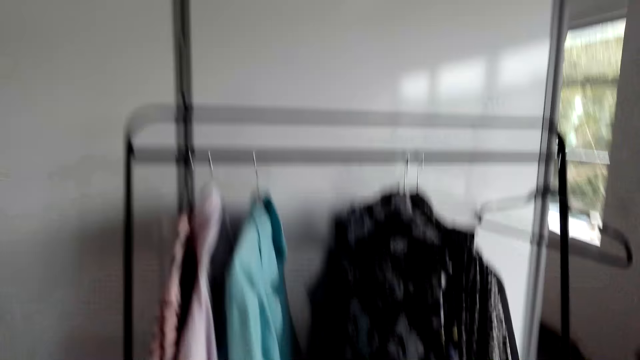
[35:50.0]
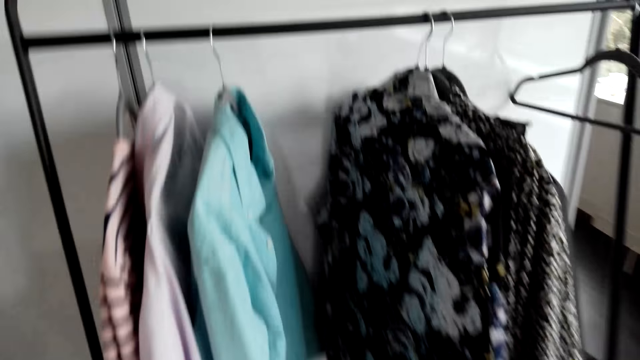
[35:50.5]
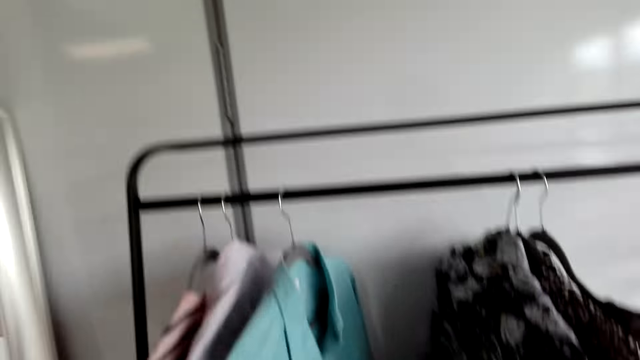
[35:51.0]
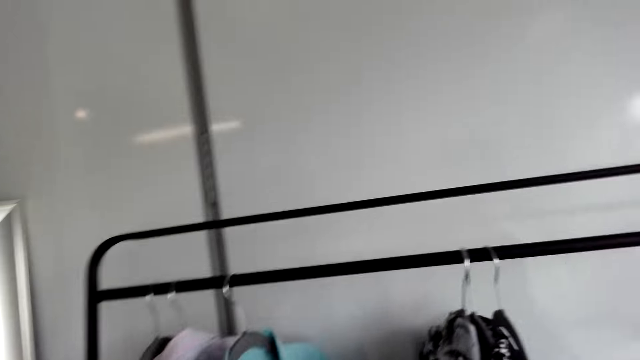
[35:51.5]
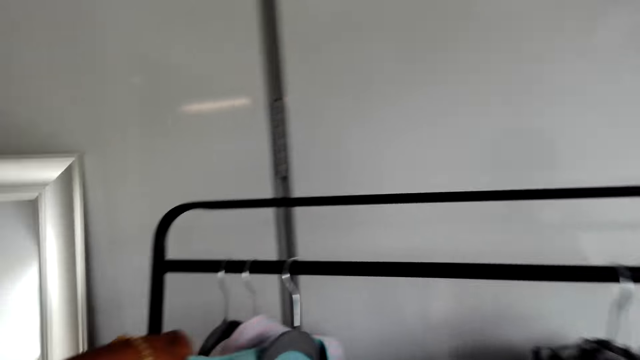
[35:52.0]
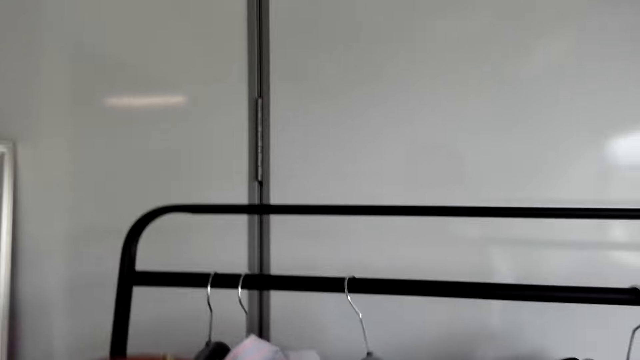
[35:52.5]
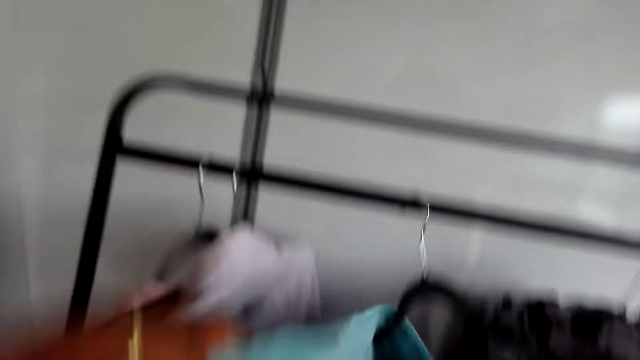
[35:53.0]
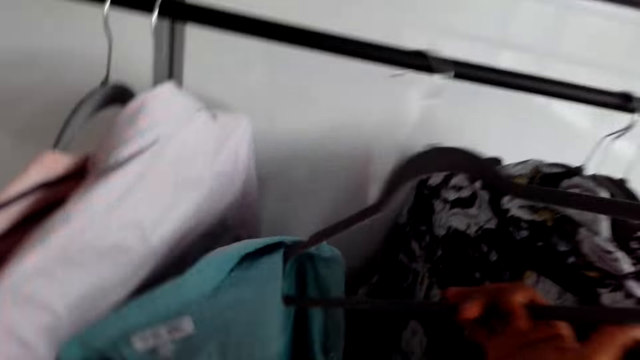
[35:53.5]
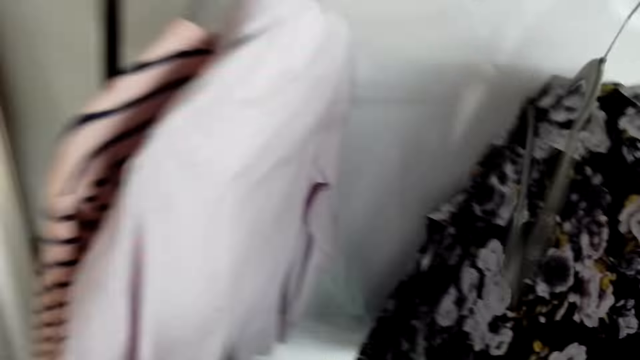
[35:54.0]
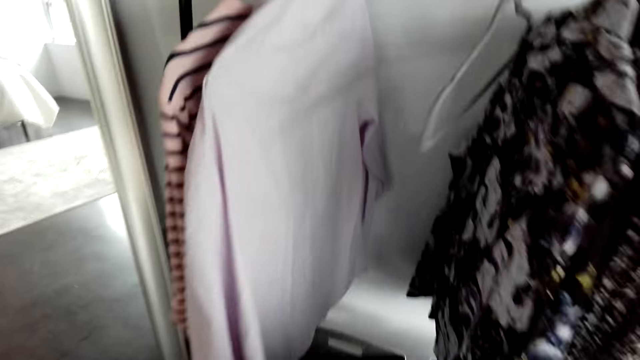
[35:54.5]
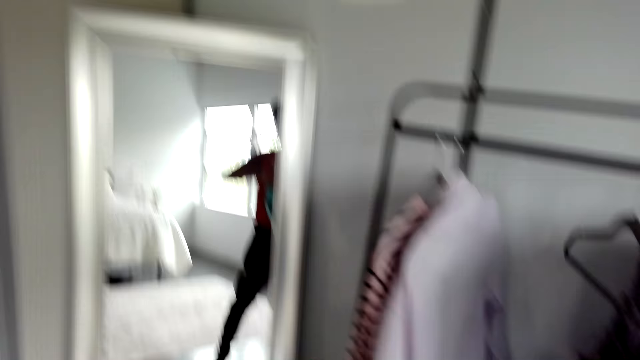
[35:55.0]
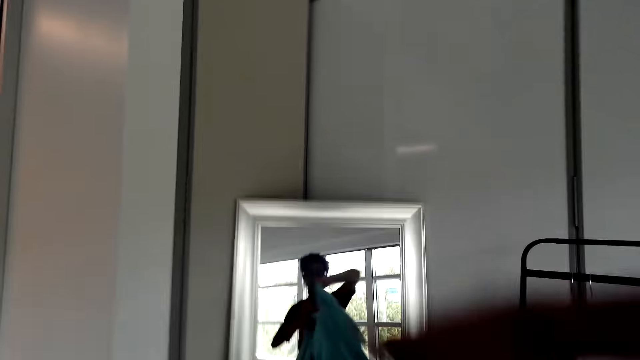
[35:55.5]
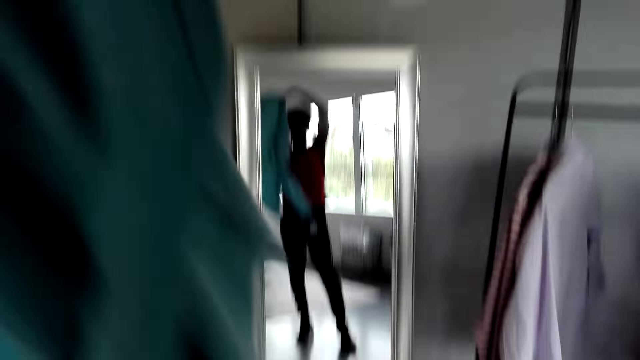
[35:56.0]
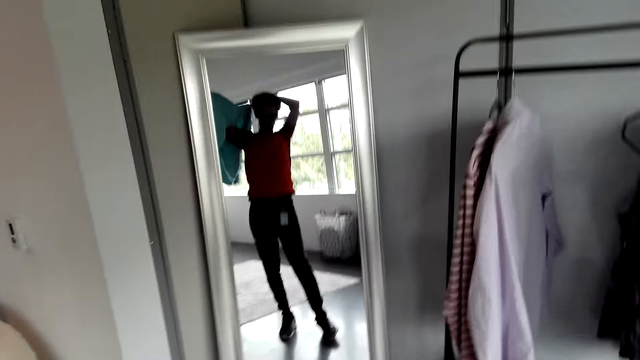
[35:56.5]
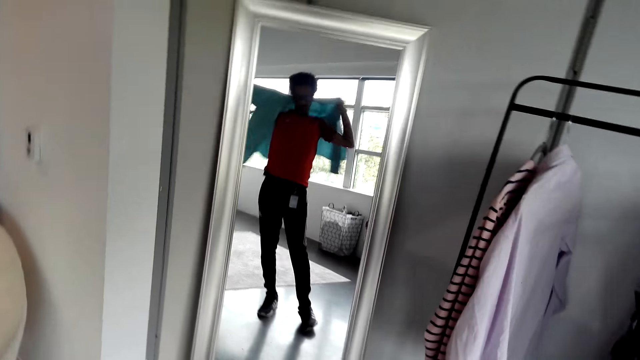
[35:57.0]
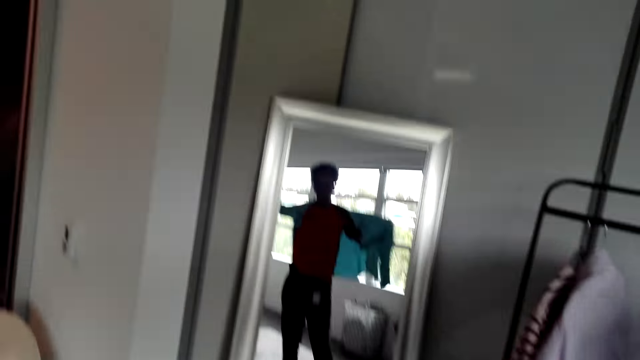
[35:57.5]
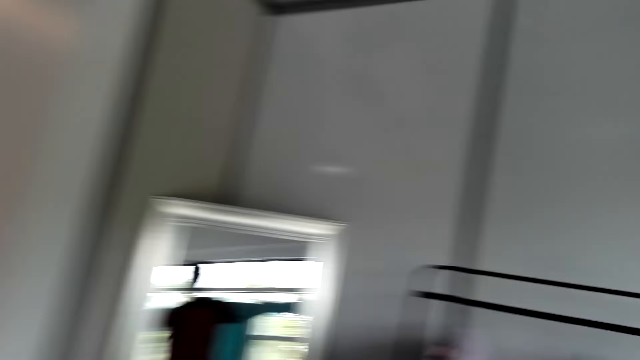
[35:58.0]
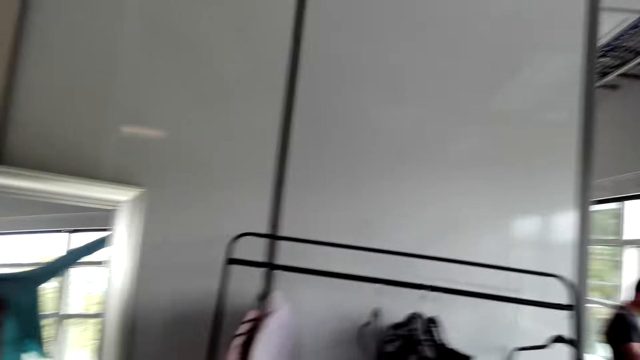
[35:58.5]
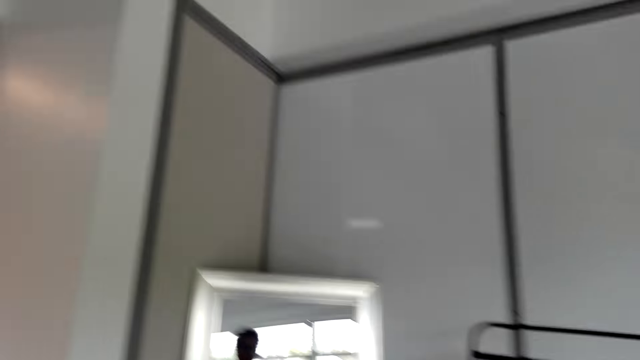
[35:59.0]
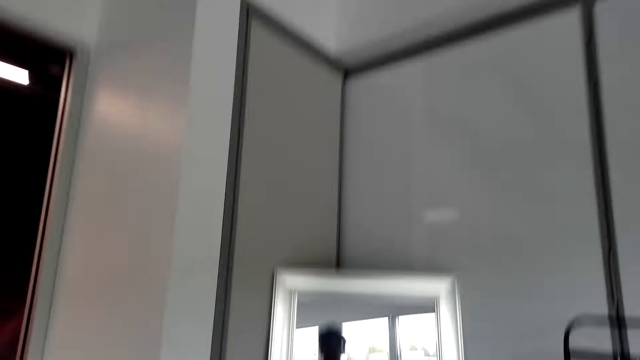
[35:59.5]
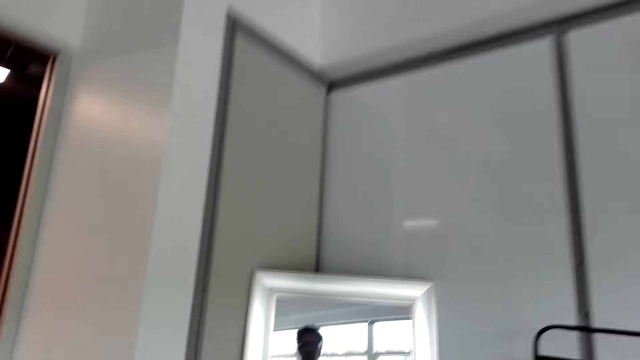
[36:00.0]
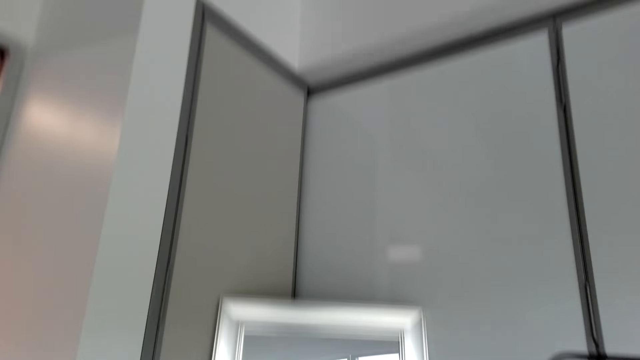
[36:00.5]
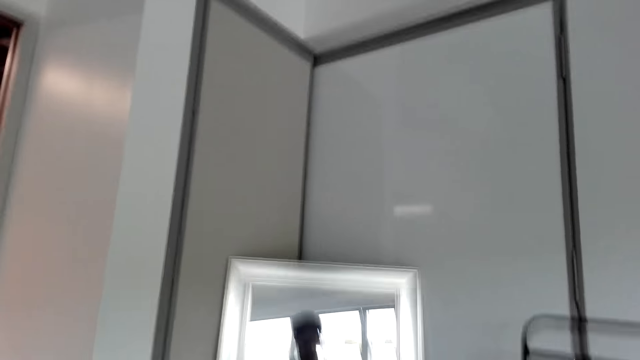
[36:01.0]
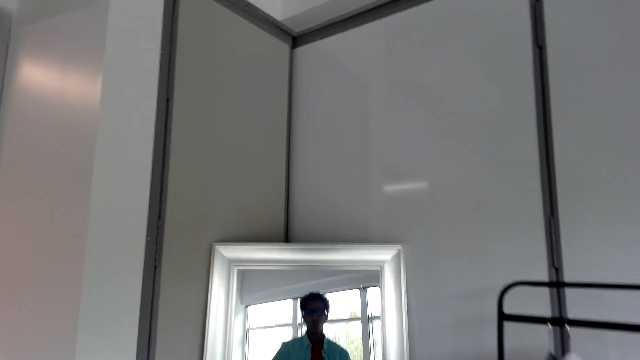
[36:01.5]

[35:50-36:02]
The camera wearer touches clothes on a rack. They take a shirt out of the hanger. They wear the shirt jacket in front of the mirror in the room.

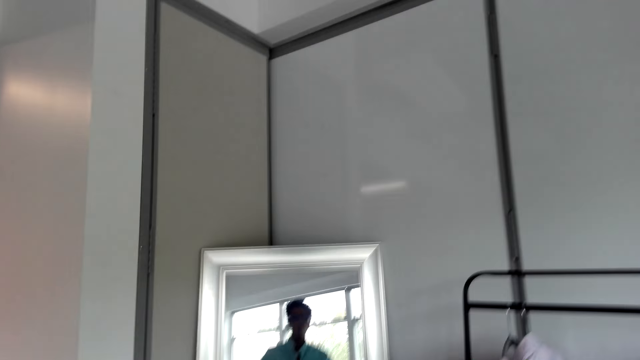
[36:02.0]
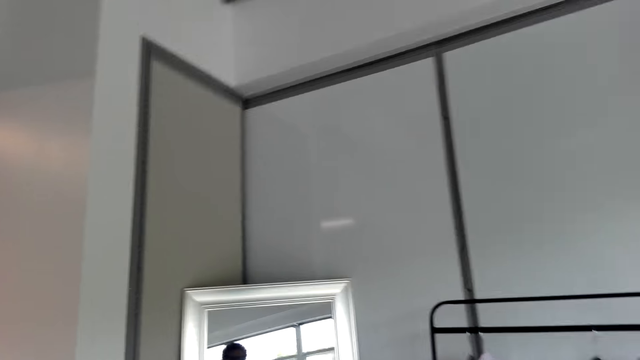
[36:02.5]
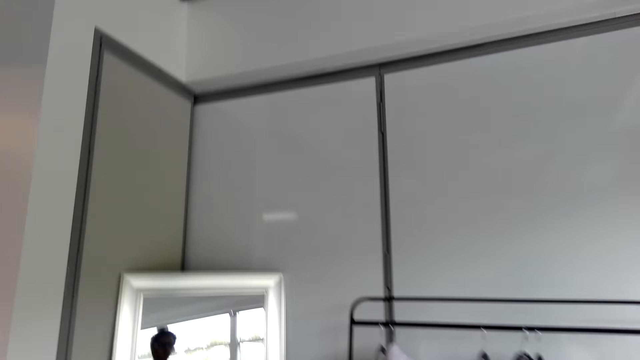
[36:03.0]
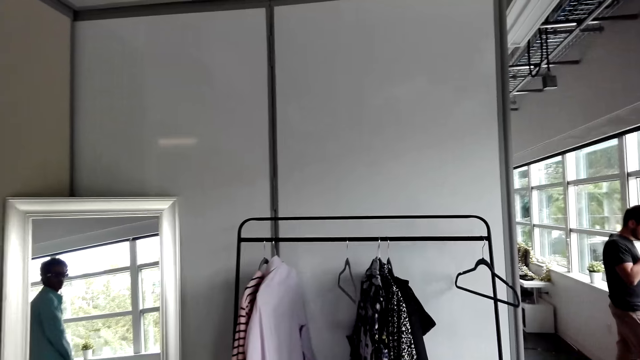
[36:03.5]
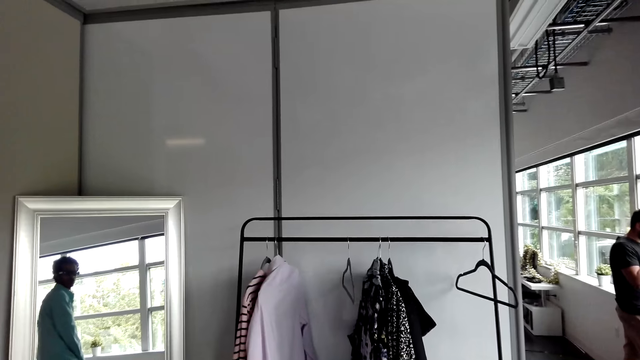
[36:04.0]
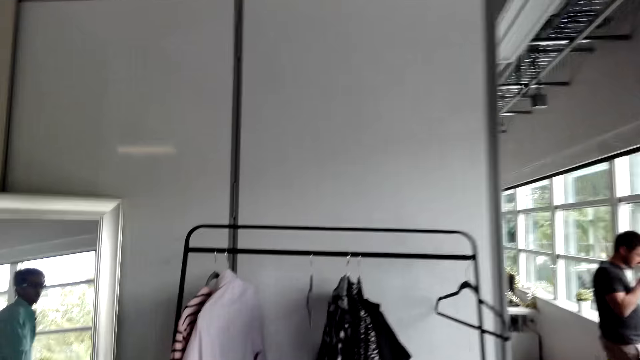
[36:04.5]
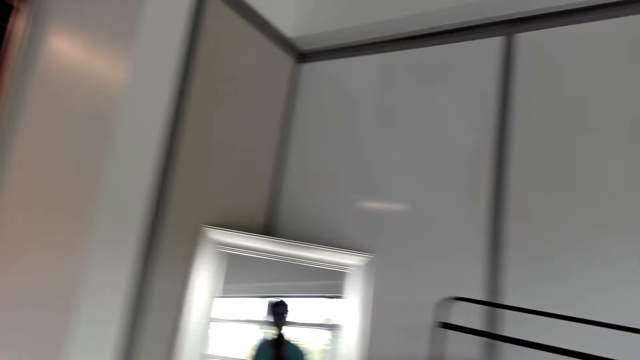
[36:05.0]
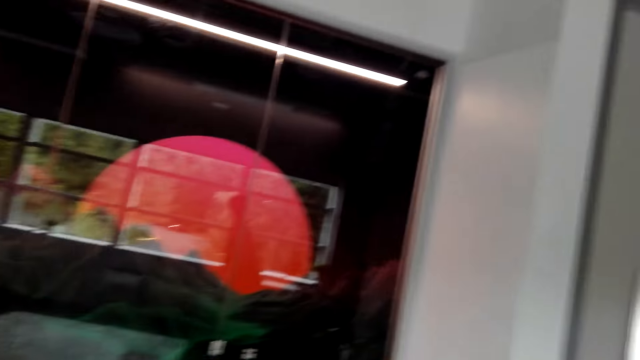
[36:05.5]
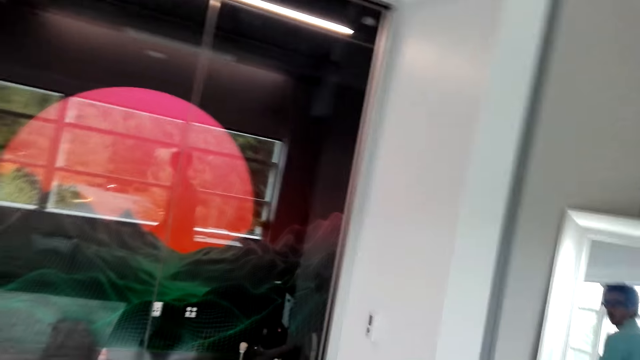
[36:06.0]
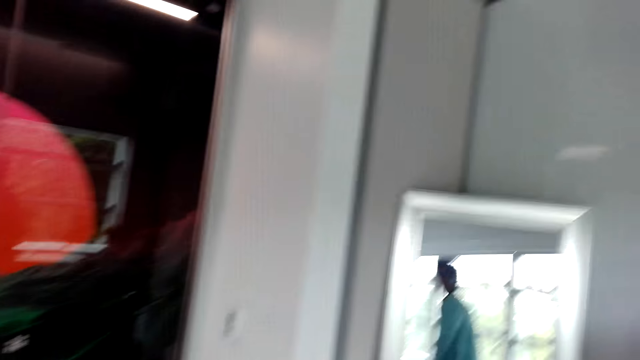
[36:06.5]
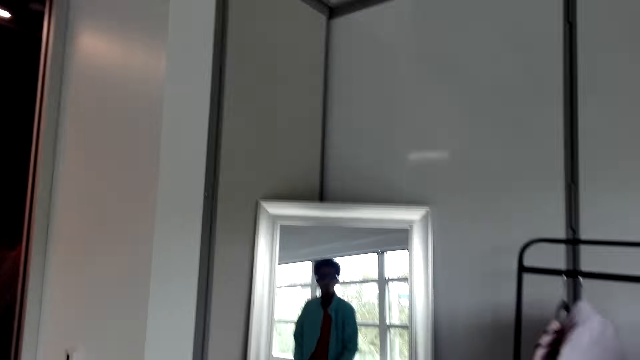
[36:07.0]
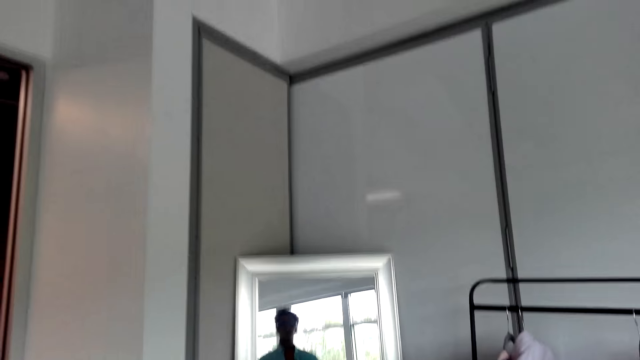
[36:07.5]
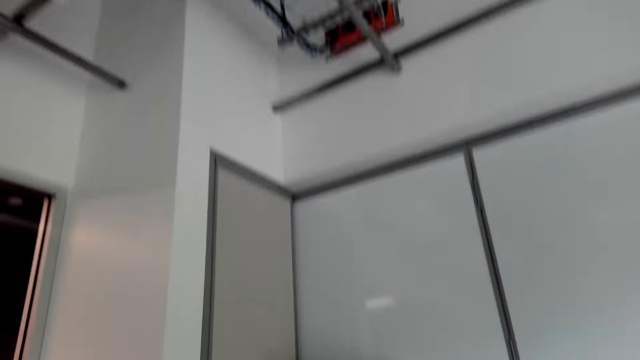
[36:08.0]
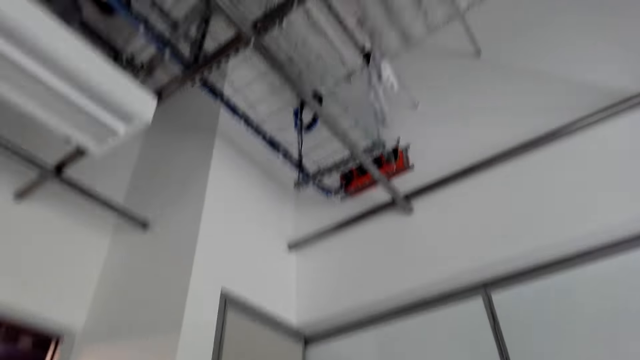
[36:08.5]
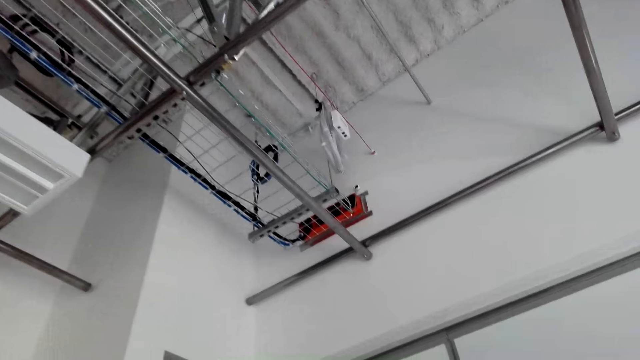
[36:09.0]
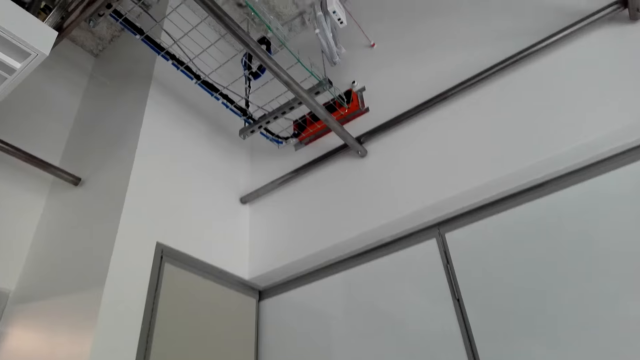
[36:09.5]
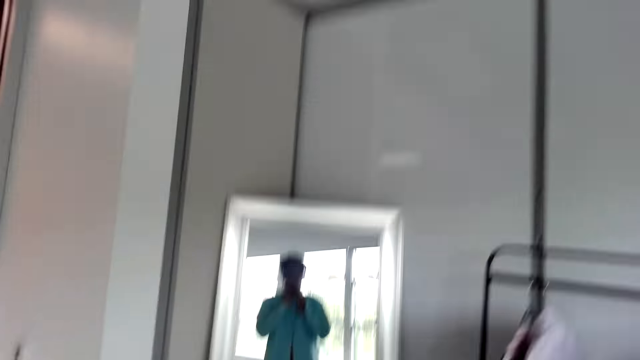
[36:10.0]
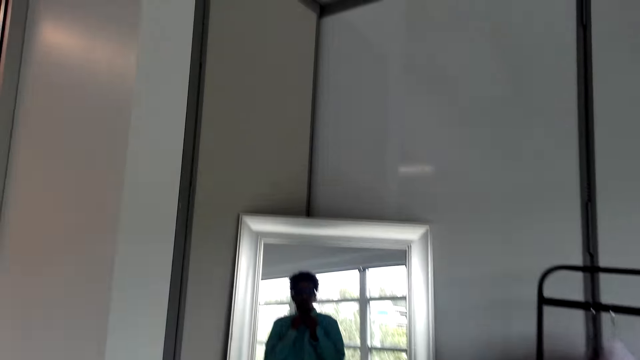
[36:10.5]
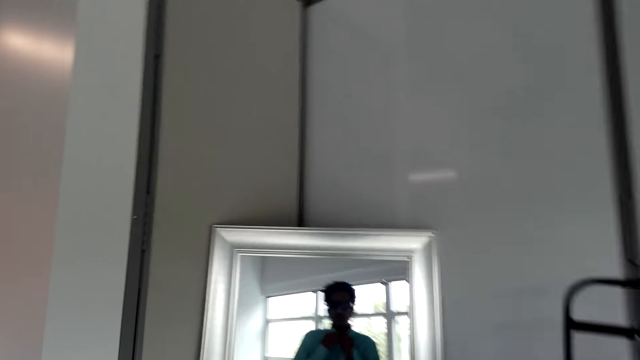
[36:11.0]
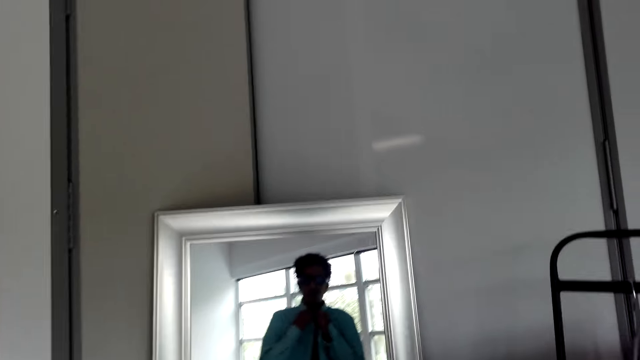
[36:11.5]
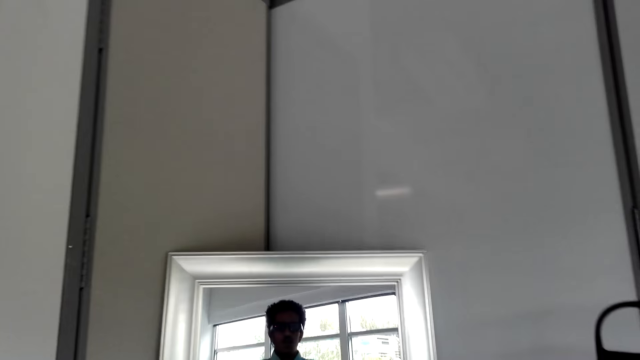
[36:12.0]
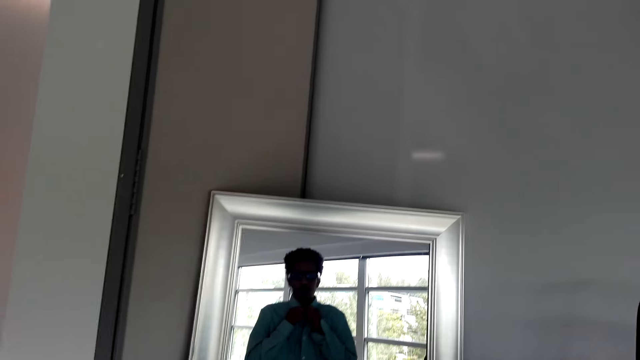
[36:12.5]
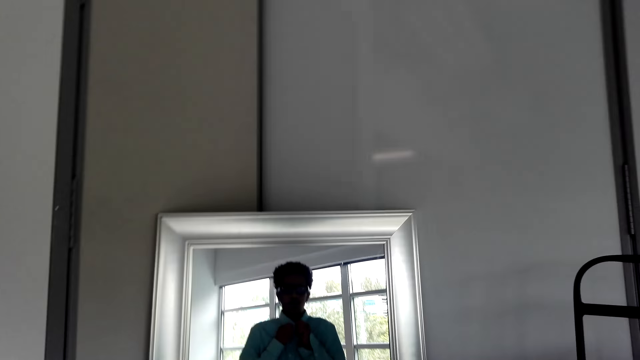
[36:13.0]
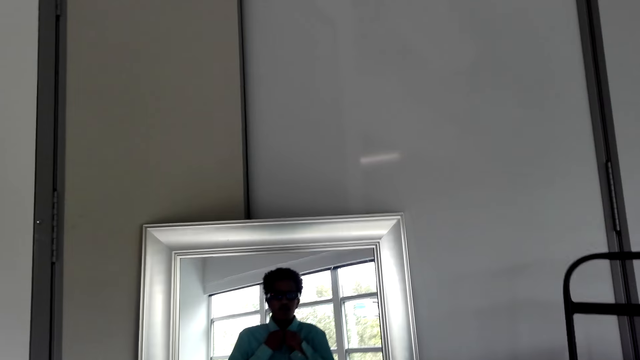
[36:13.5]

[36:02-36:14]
The camera wearer buttons up the shirt.
